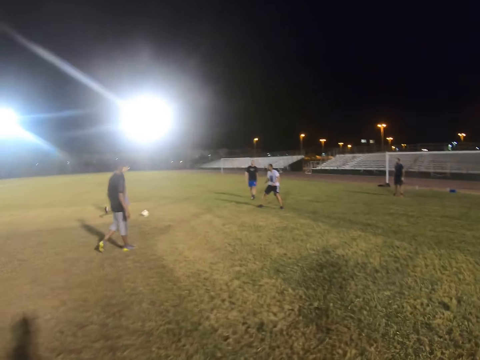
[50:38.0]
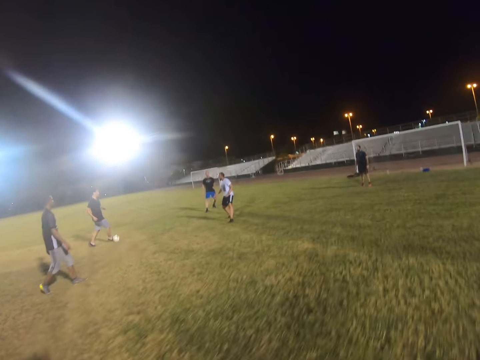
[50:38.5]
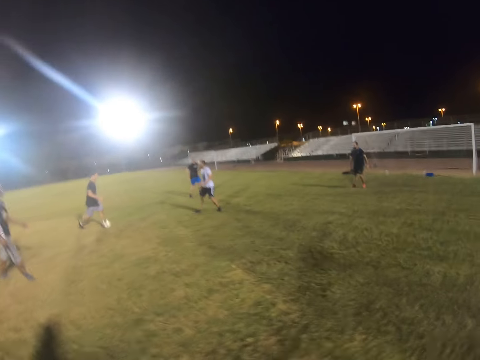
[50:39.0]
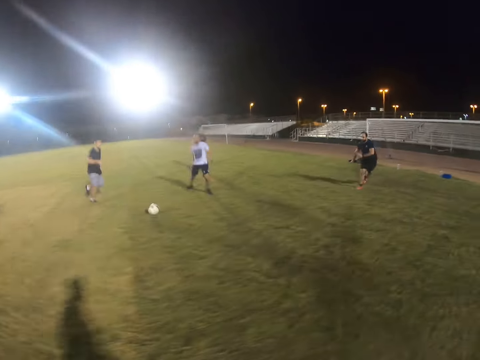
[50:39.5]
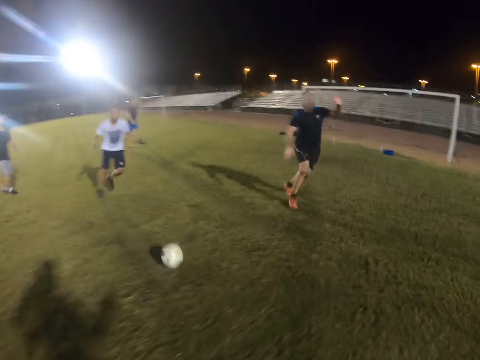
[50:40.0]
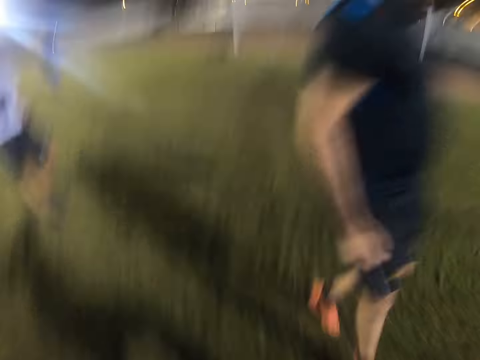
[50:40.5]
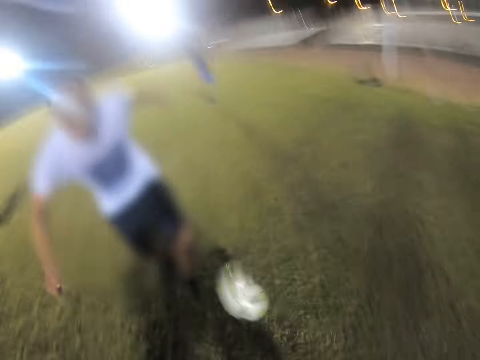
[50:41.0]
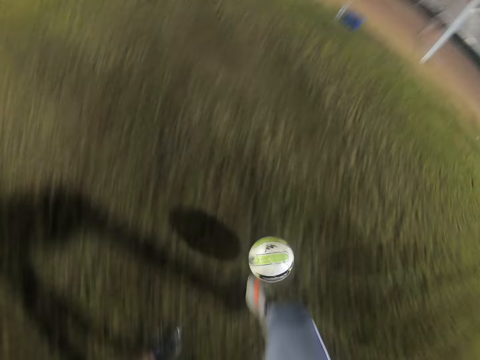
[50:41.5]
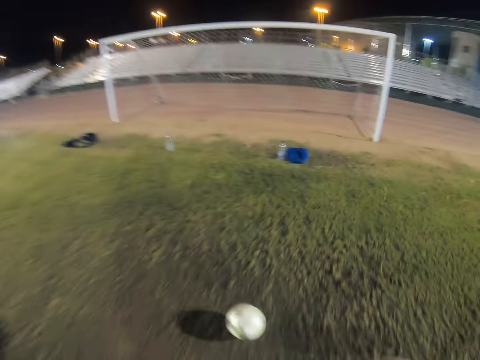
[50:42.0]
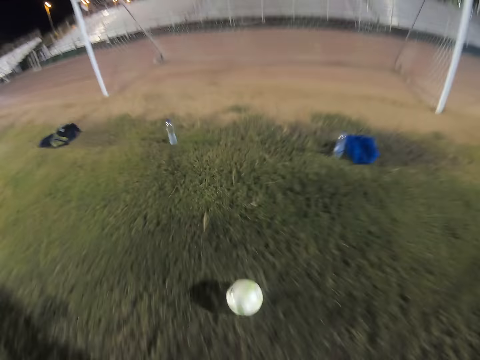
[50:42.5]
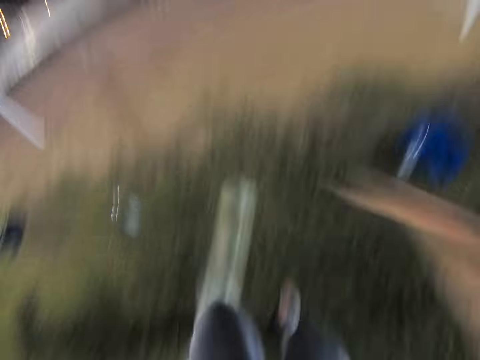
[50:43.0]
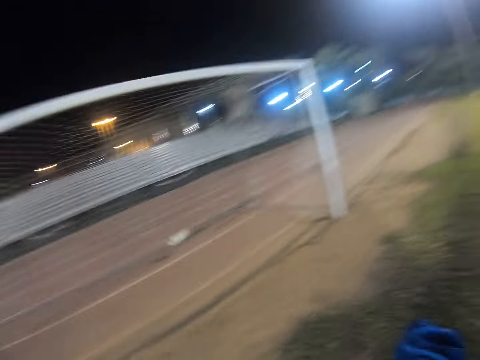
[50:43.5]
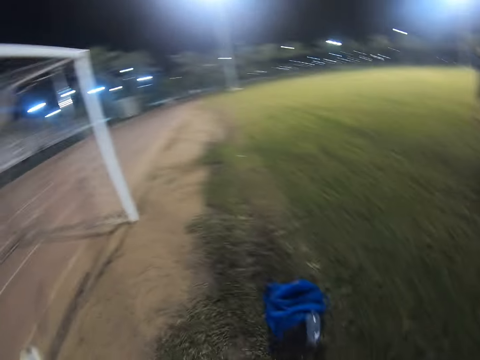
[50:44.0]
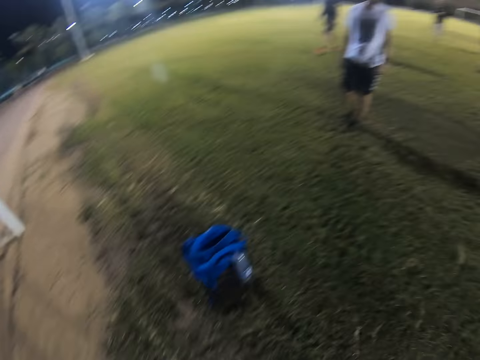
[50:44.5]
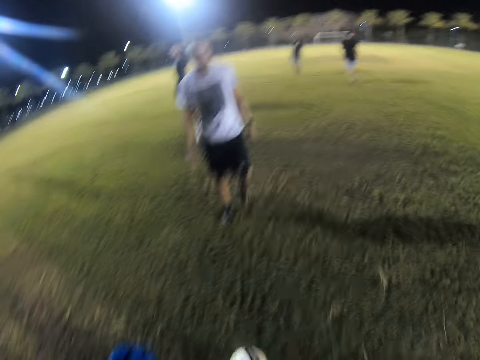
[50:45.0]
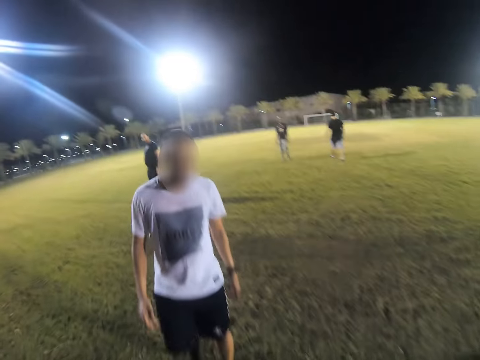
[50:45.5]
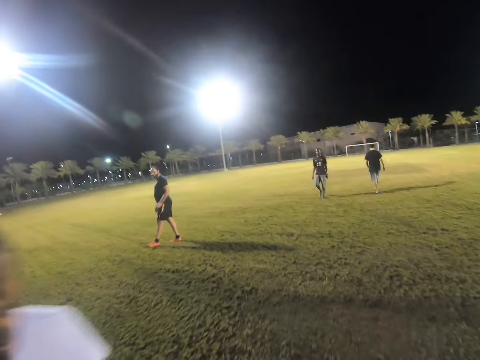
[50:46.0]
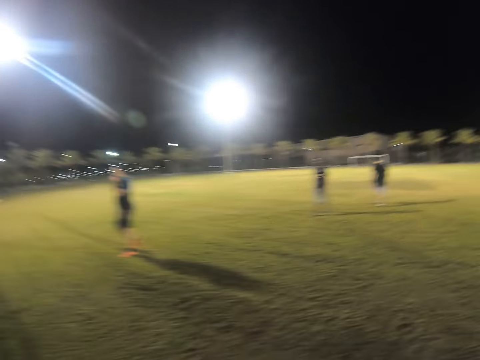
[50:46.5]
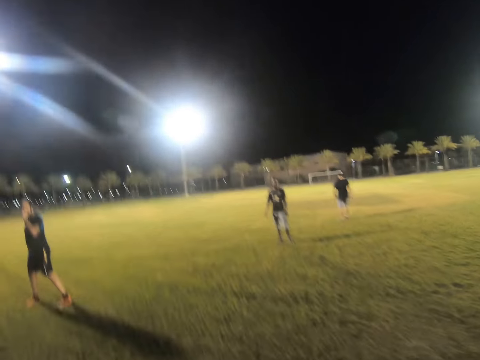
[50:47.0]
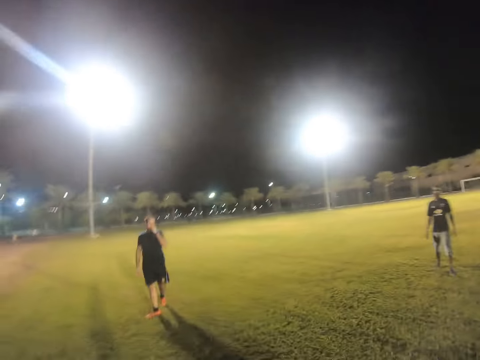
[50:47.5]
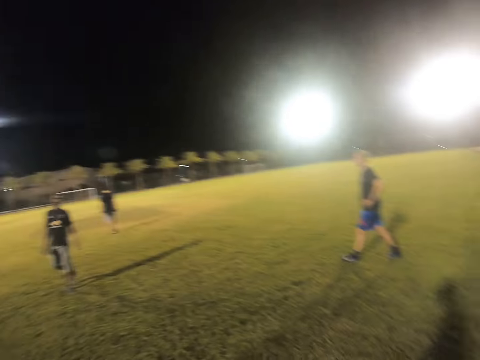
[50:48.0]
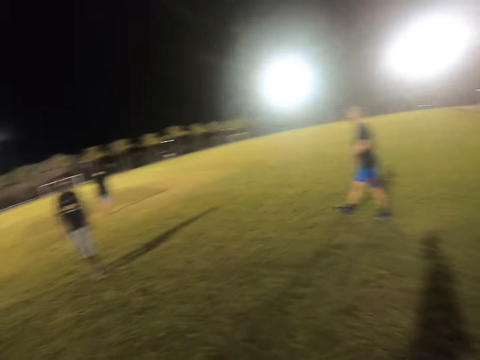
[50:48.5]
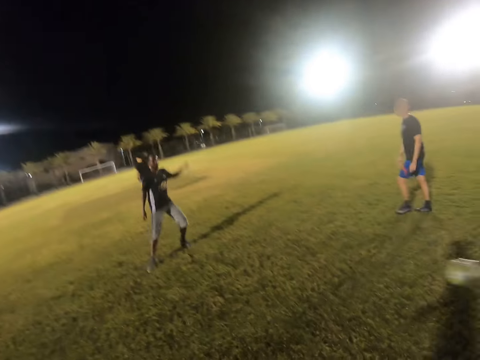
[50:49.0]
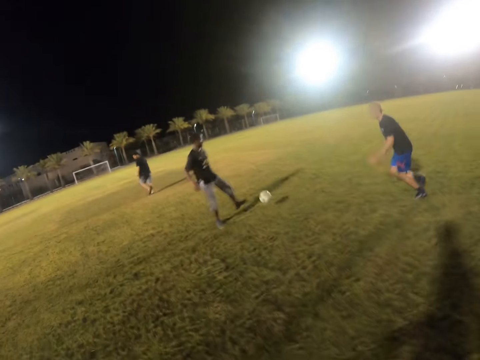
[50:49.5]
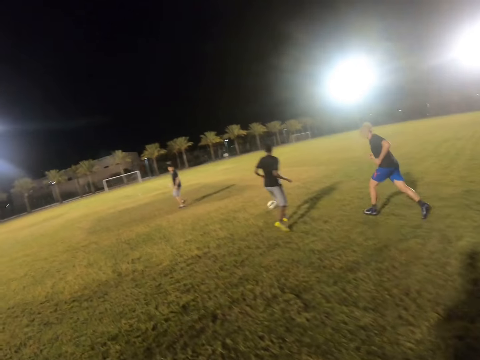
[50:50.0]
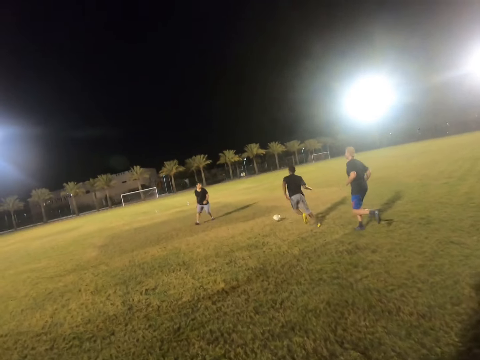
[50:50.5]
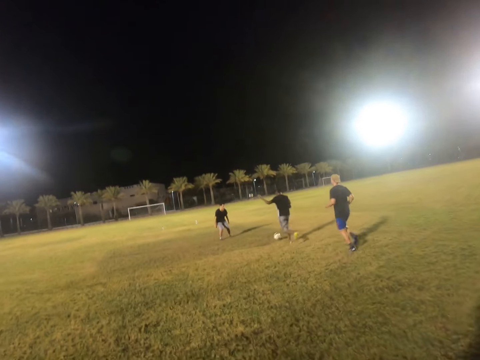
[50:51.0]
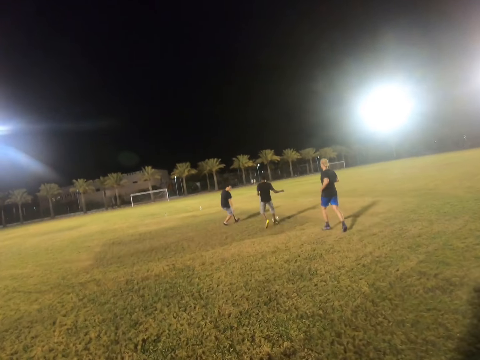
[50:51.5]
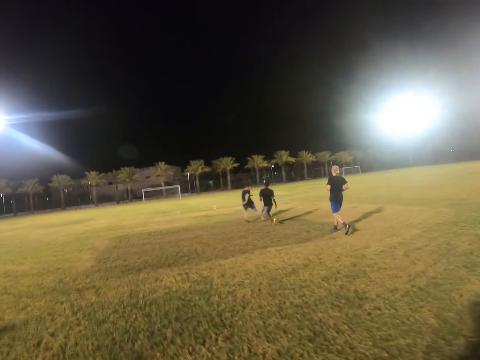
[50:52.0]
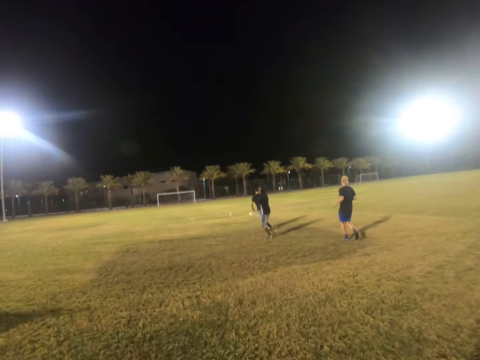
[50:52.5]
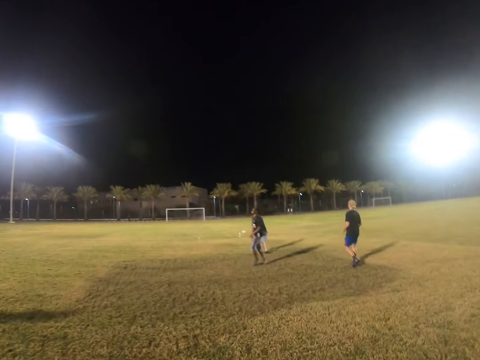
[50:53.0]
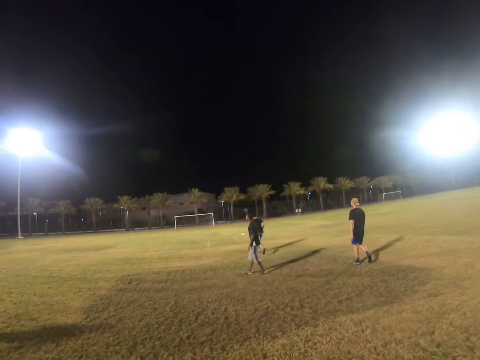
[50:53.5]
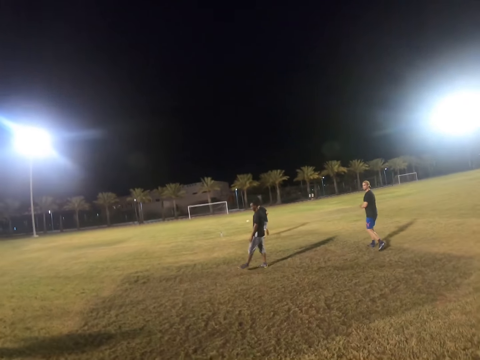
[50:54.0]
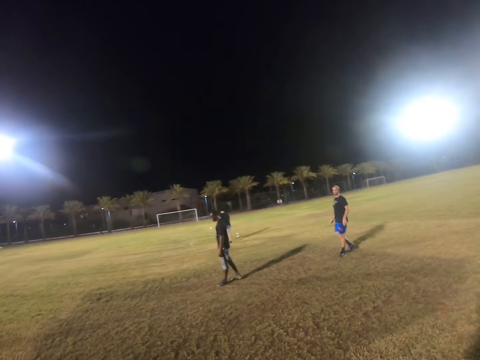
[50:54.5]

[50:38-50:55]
The camera wearer jogs on the field. A player kicks the ball. The camera wearer kicks the ball. They score a goal. They walk on the field. Another player runs after the ball. The other player kicks the ball.

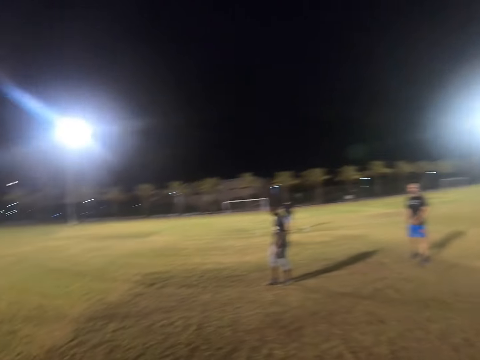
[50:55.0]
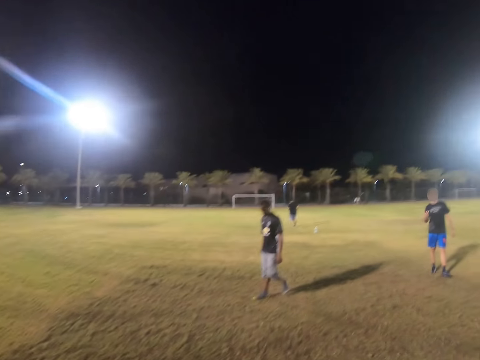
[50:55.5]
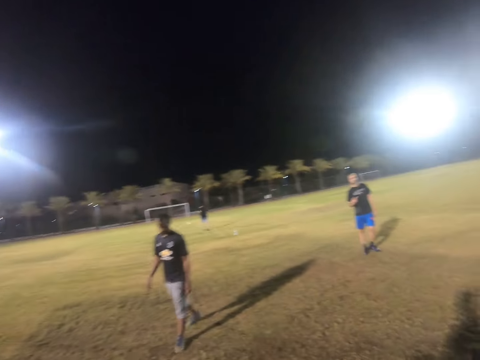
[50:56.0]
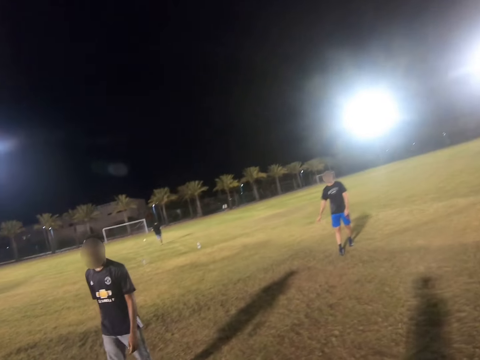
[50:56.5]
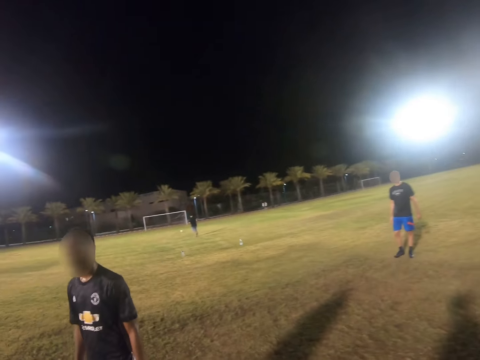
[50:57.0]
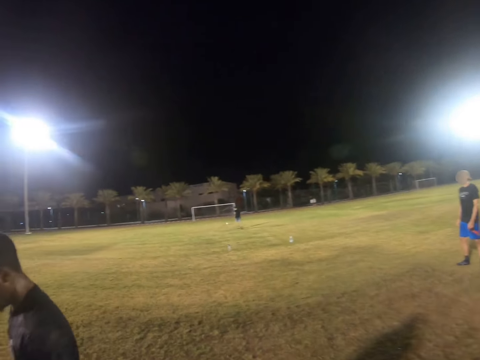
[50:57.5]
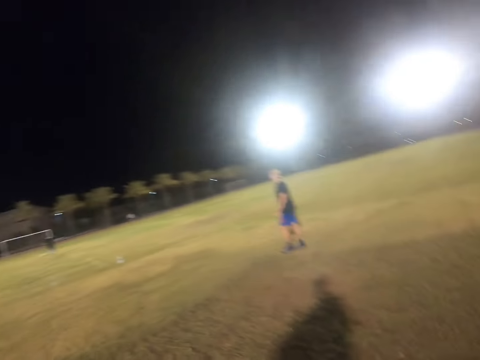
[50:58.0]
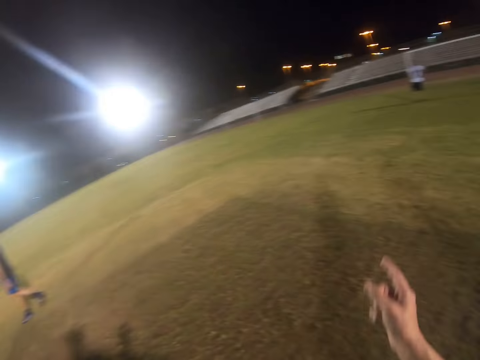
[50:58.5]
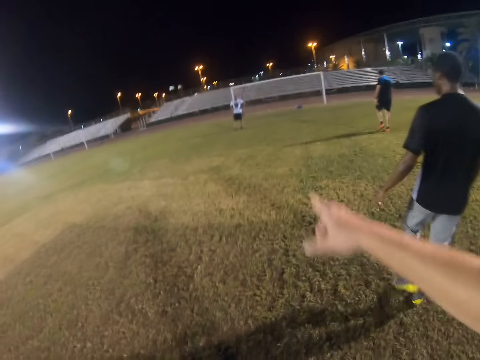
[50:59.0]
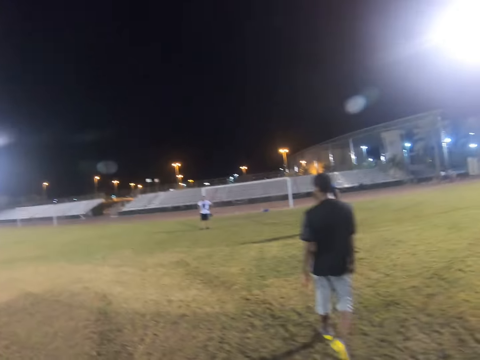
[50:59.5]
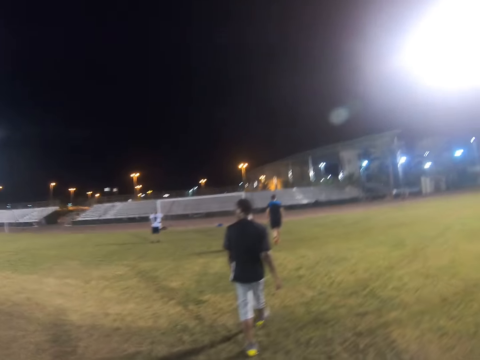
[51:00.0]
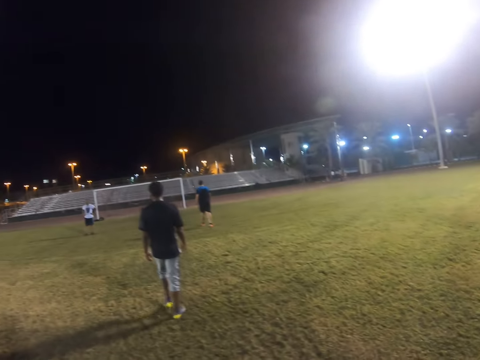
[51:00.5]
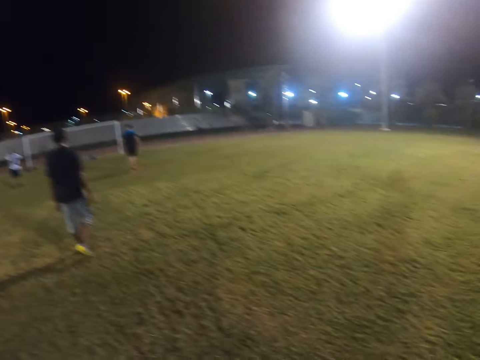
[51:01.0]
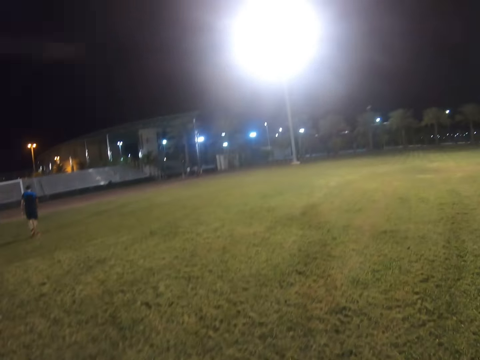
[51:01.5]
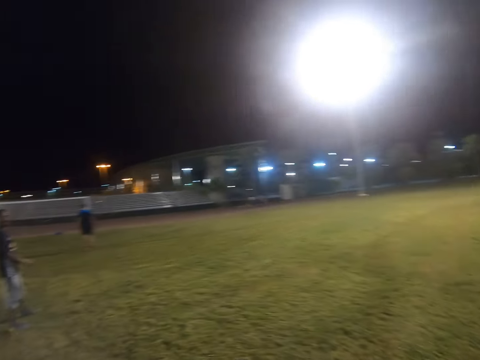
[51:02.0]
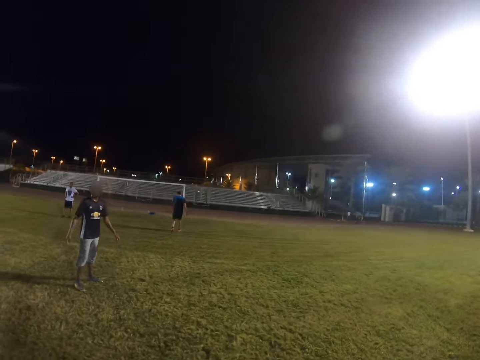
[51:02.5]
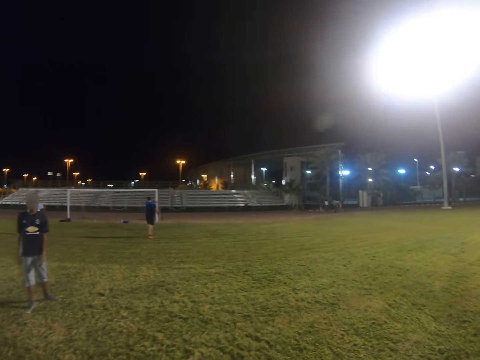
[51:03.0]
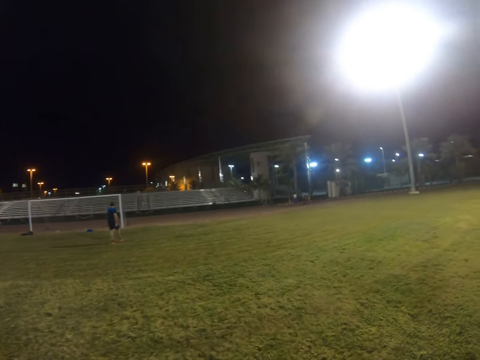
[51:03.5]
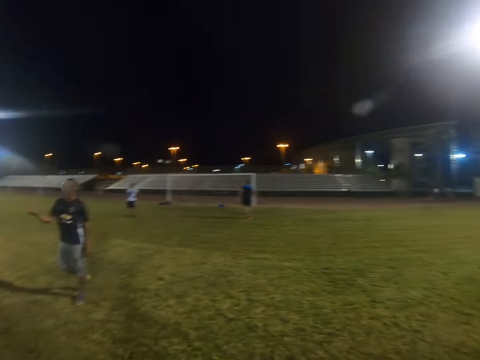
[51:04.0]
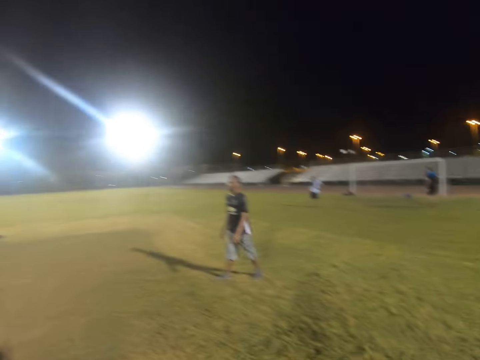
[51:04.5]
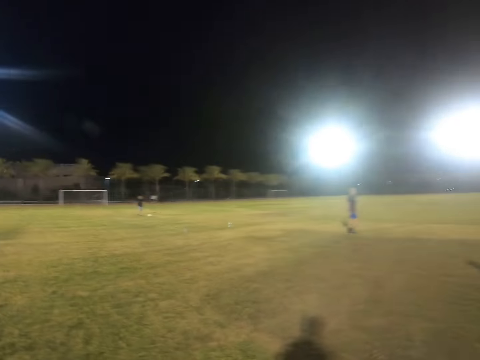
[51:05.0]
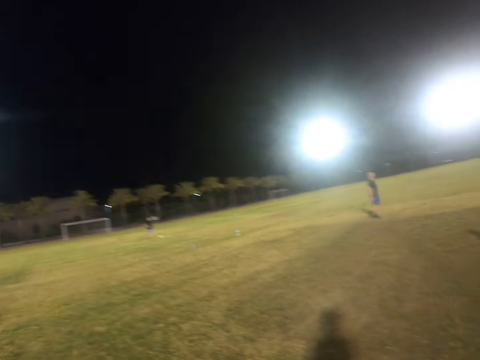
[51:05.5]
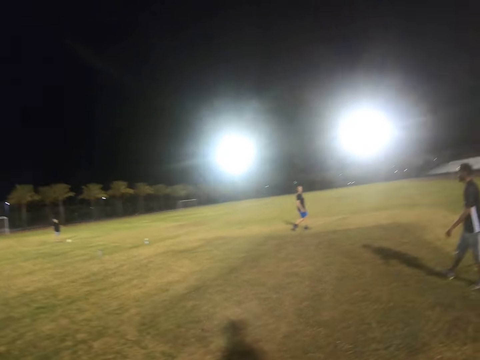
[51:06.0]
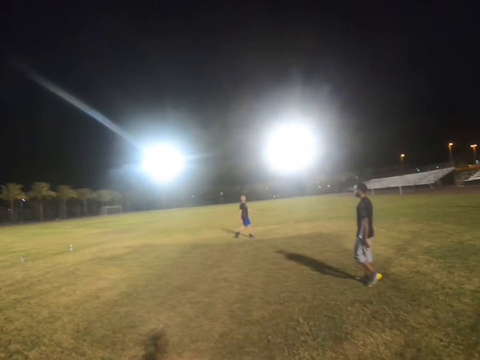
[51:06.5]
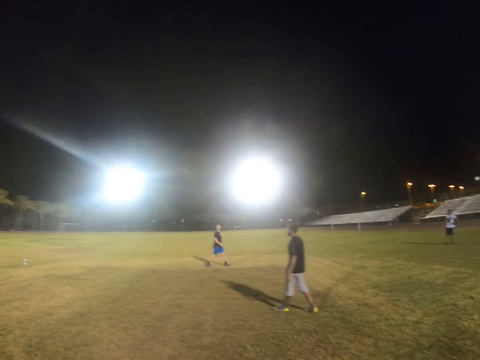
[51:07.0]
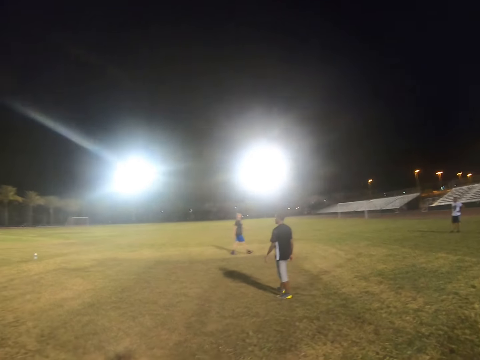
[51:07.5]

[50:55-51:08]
A player runs after the ball. The camera wearer points out his finger. He looks around the field.
